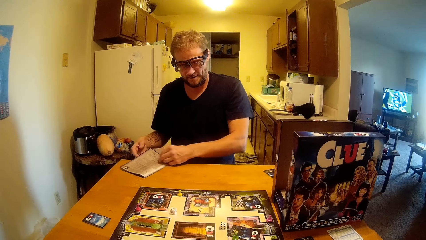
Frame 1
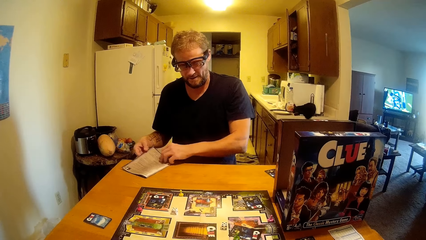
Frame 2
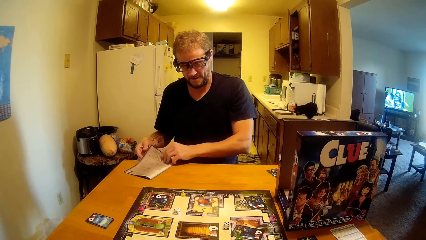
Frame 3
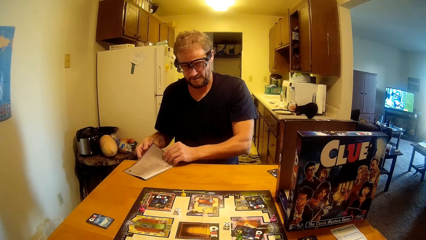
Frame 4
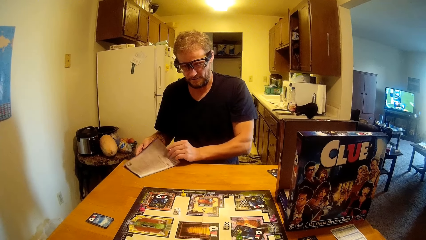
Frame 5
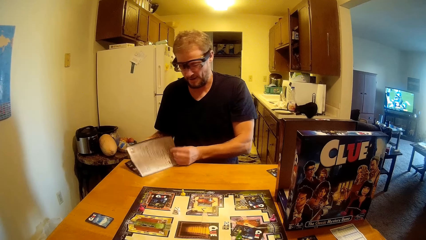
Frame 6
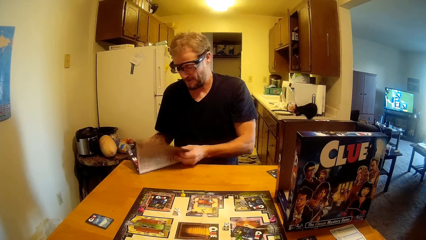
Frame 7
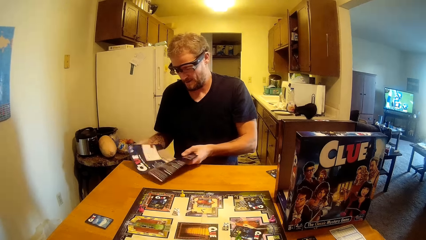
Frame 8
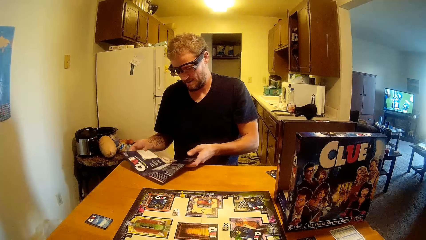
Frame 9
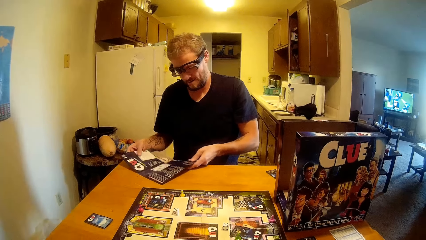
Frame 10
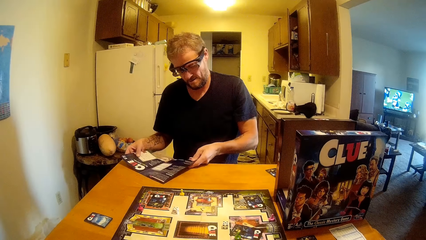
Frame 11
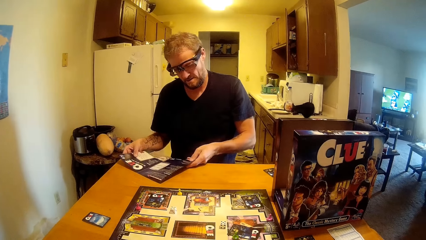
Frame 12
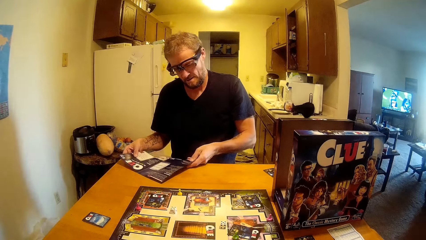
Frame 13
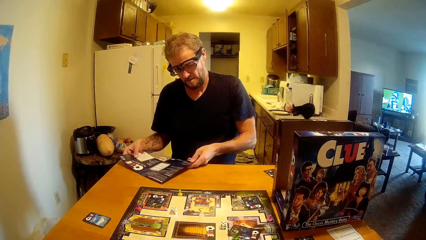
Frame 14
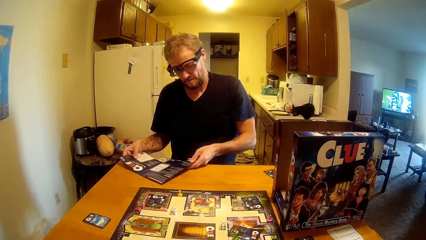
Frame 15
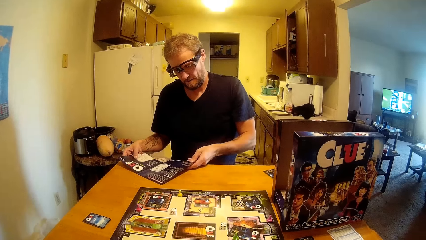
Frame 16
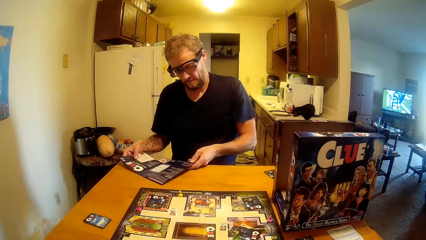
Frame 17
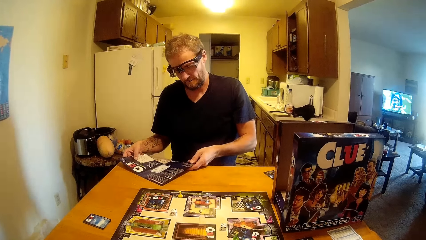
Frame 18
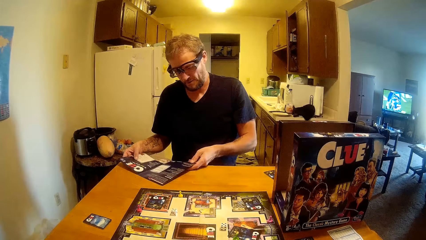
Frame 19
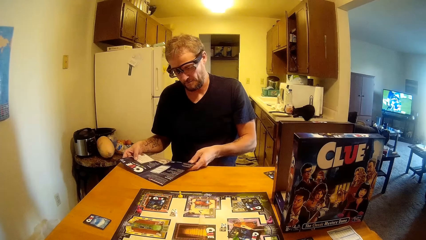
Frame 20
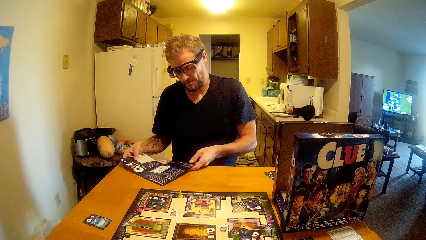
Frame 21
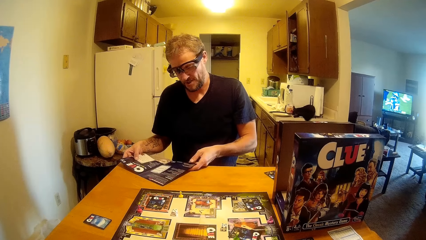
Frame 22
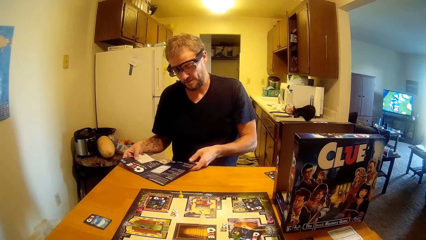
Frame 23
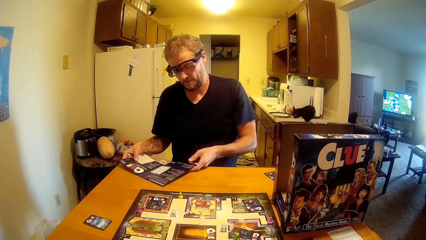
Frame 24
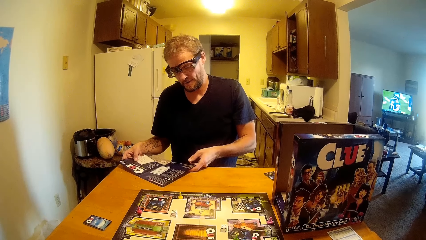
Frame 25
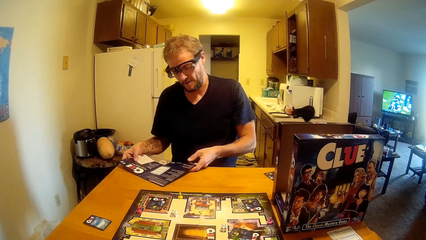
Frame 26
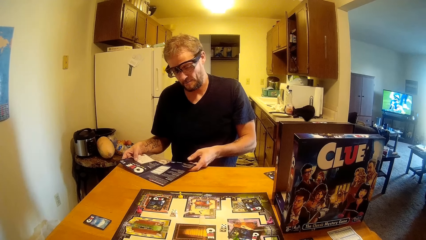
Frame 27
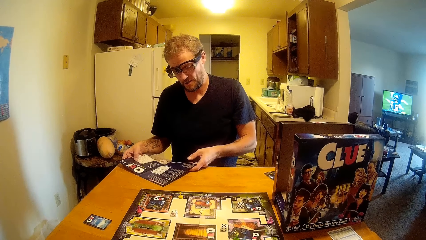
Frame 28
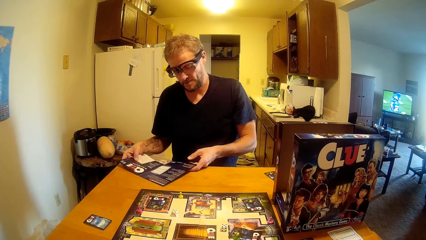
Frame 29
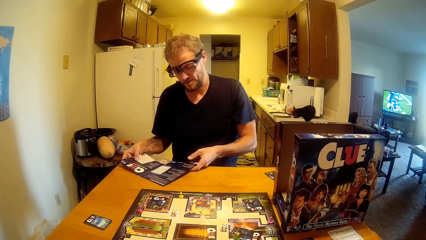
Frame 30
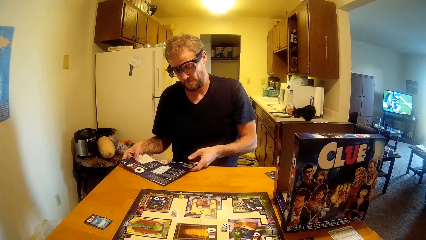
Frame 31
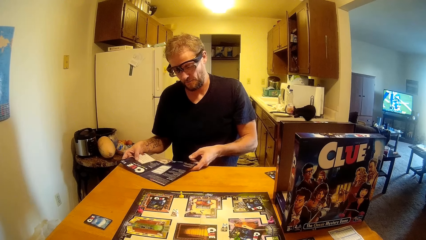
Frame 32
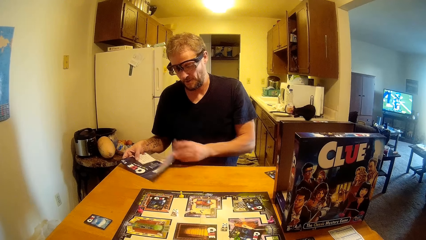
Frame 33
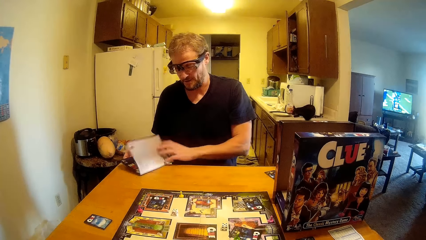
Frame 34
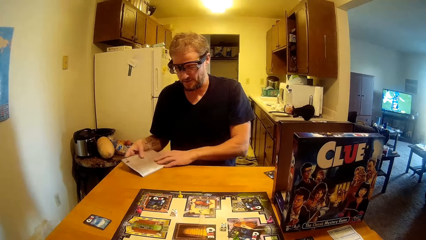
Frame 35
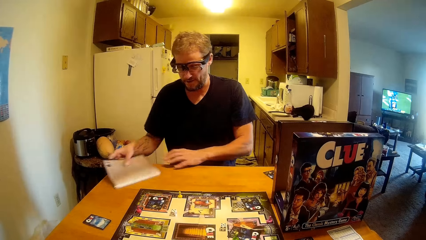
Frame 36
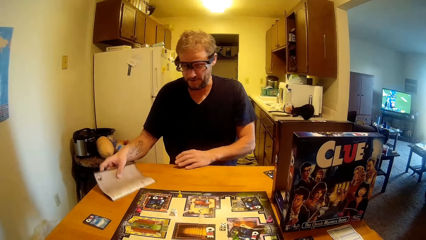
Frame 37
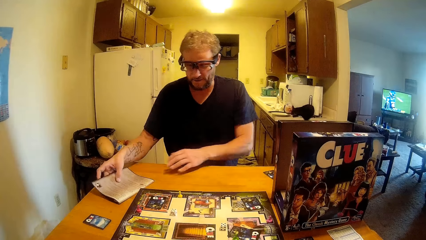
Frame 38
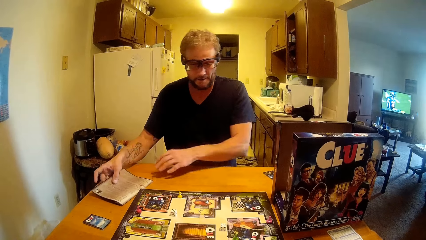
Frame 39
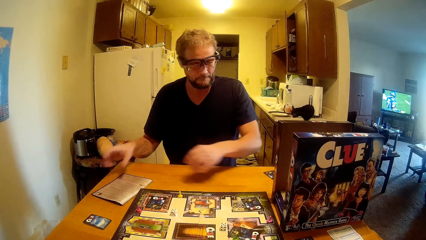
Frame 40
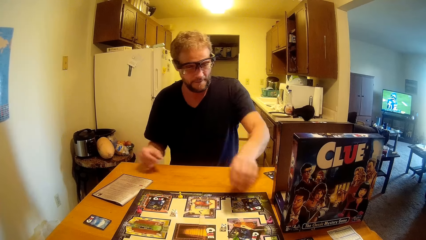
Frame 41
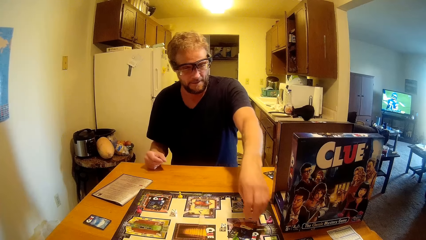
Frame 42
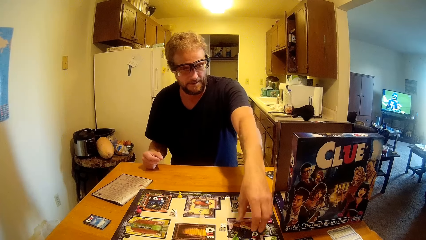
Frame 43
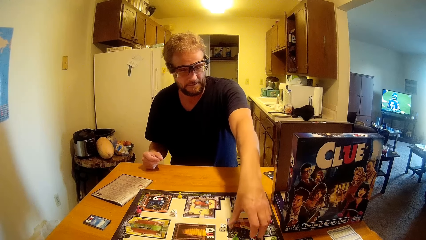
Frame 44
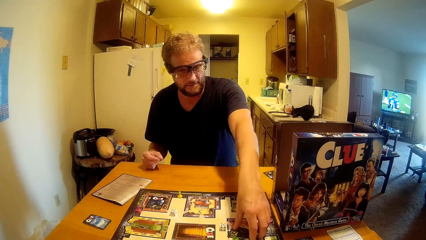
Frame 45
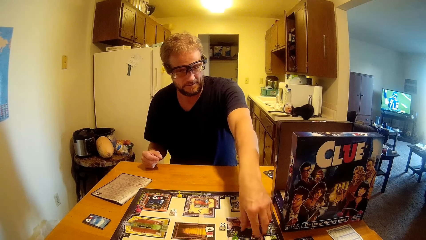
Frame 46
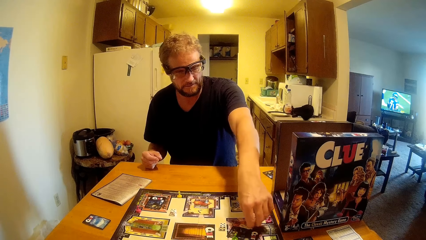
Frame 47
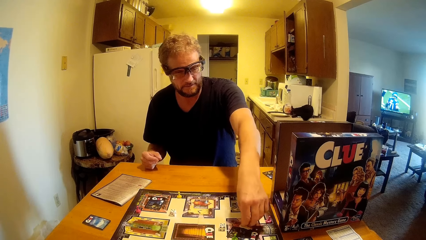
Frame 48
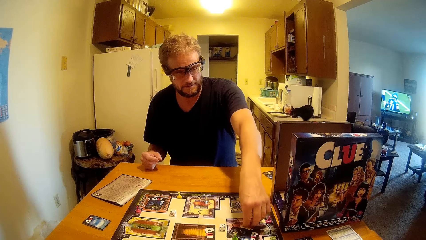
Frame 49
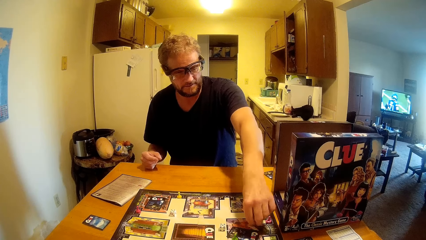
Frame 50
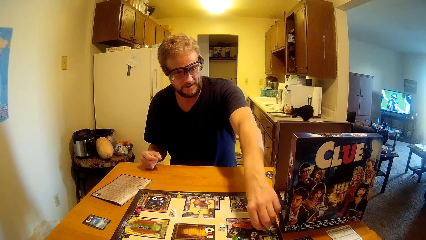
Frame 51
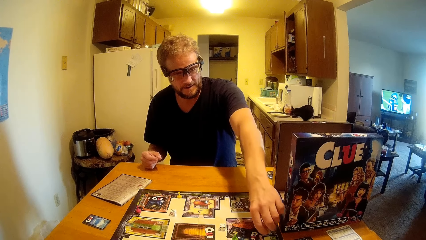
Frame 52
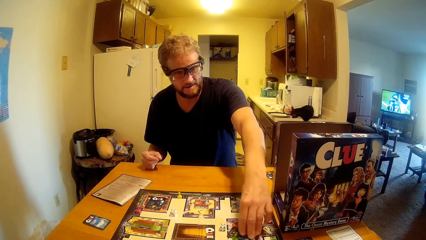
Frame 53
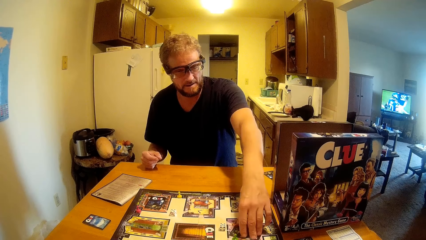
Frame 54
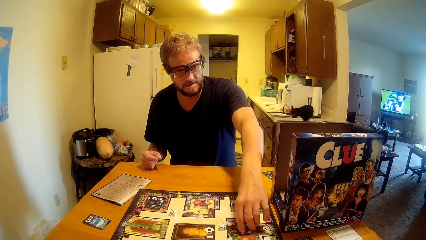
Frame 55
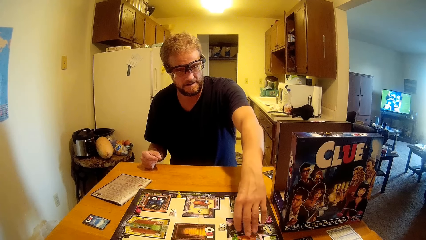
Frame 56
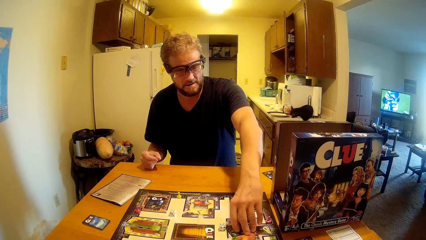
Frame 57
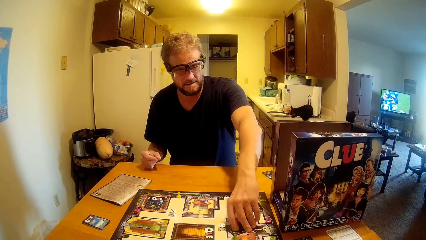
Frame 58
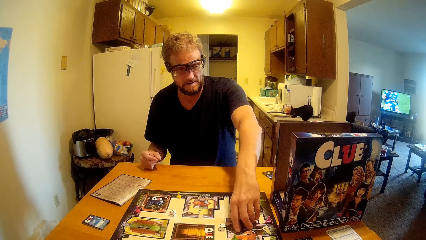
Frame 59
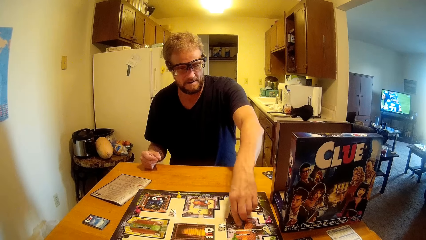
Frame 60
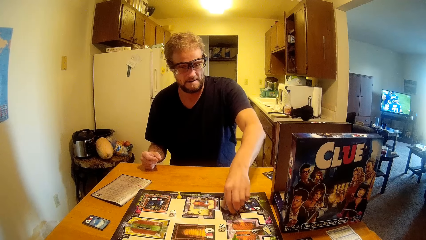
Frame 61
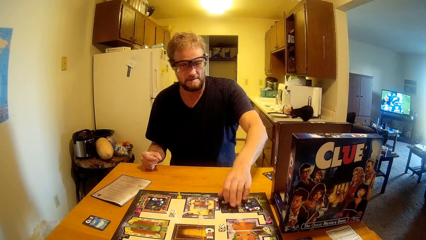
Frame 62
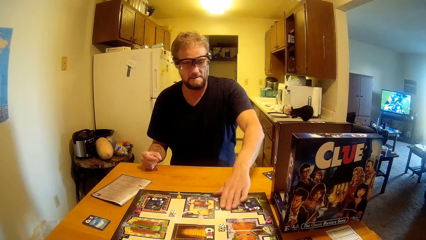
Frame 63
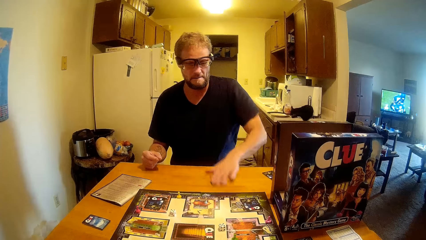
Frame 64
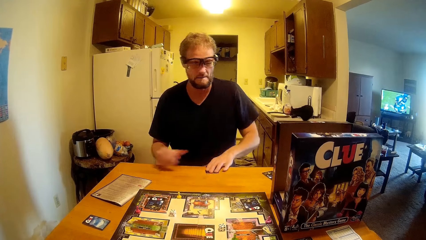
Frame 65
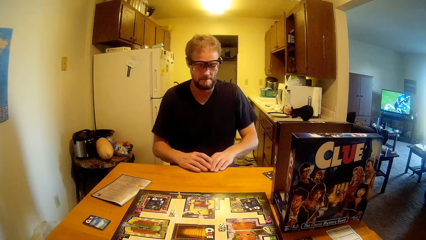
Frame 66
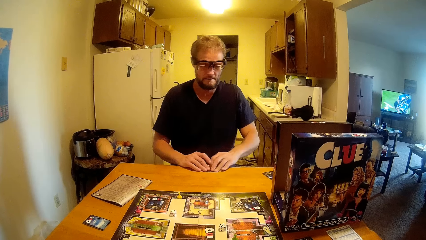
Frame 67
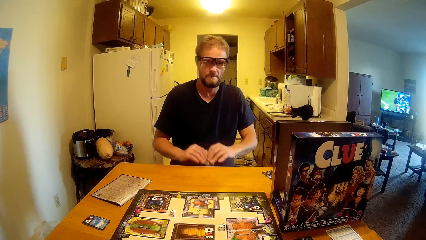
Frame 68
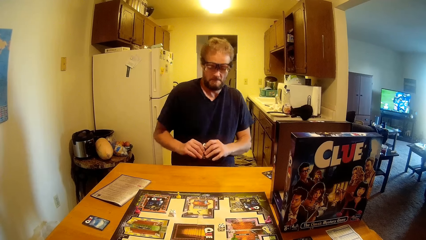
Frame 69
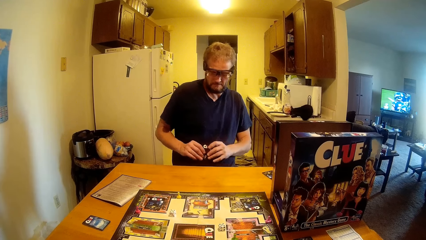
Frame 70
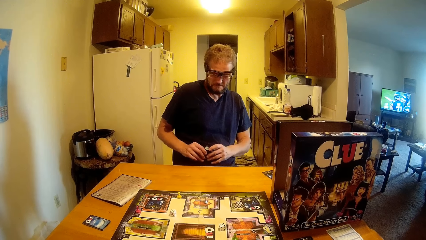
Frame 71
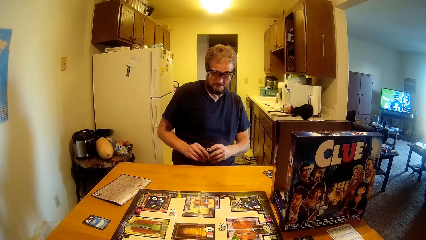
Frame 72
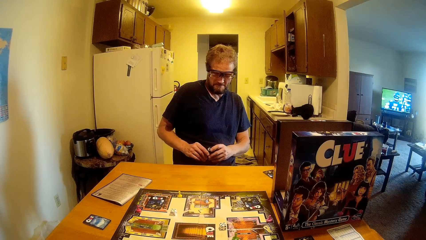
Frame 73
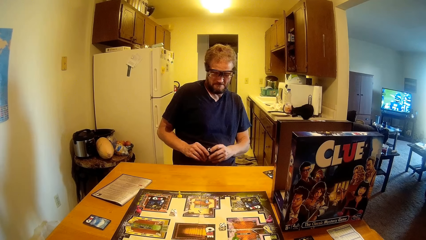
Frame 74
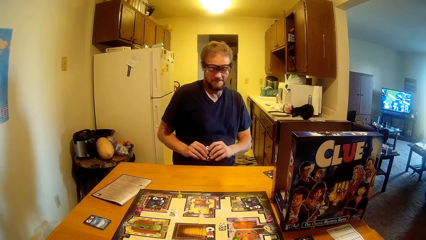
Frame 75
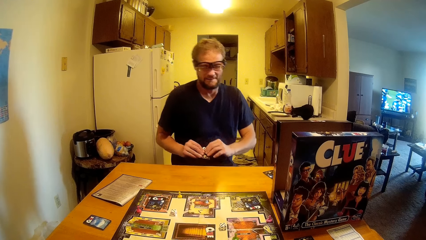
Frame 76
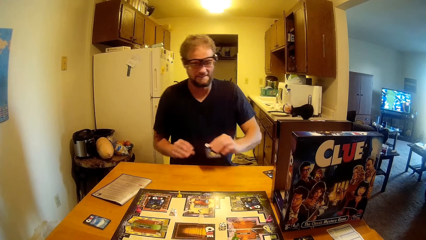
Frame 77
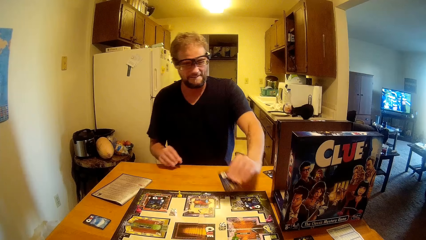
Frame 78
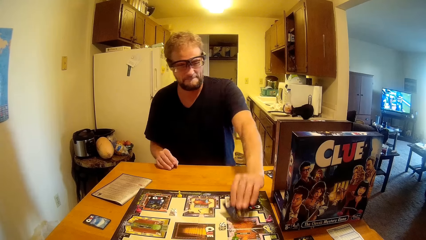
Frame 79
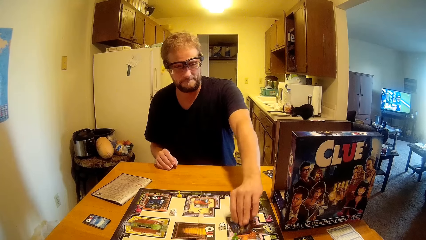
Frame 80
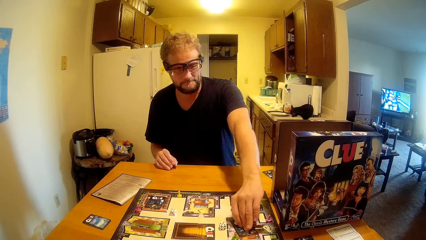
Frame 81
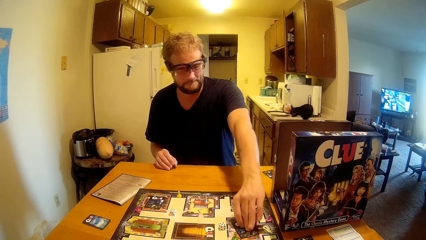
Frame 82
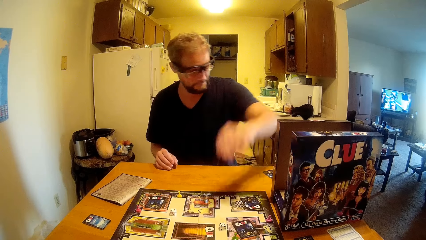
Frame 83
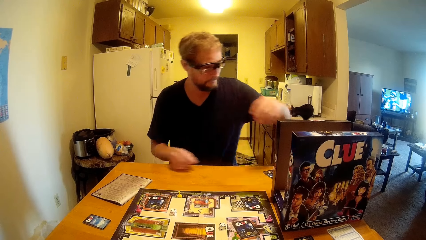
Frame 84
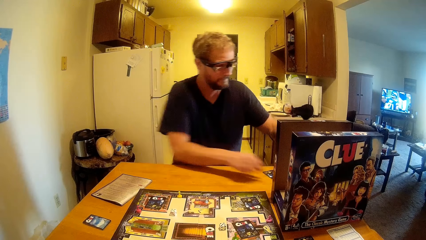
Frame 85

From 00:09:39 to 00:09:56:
A man turns the paper. The man reads the paper. The man talks to the camera wearer. The man turns the paper. The man drops the paper on the table. The man picks up the clue card on the ludo. The man drops the card on the ludo board.
